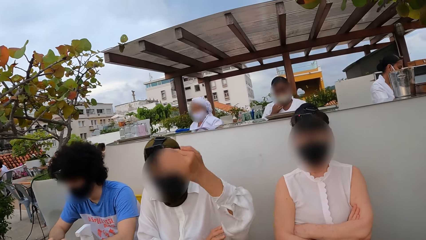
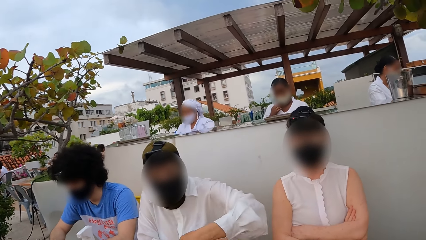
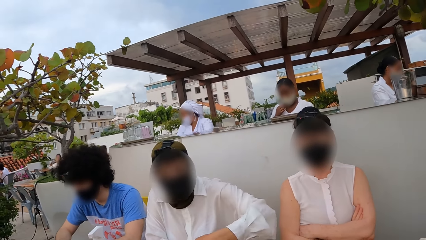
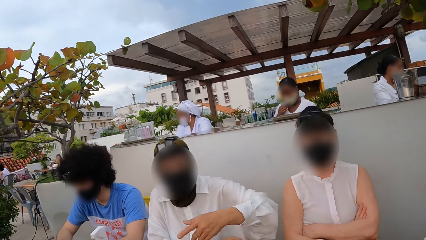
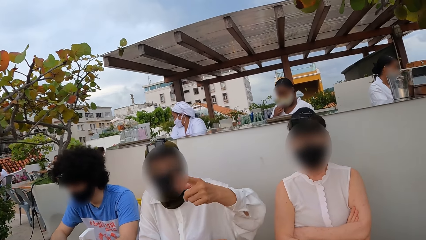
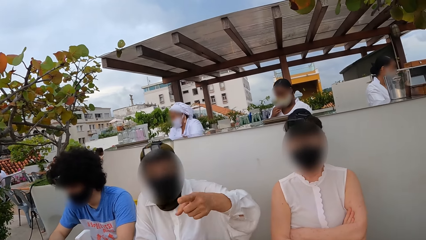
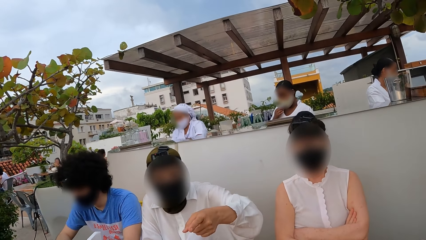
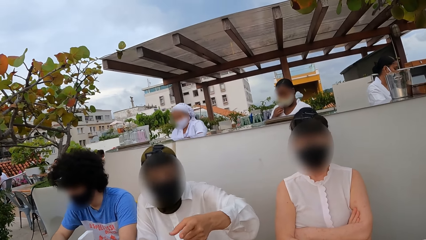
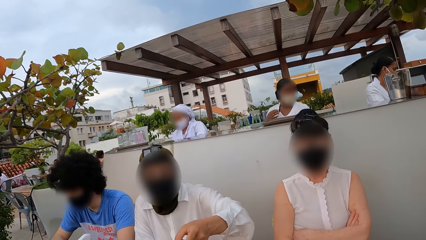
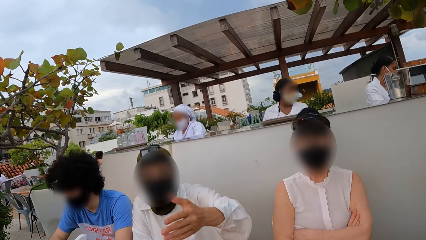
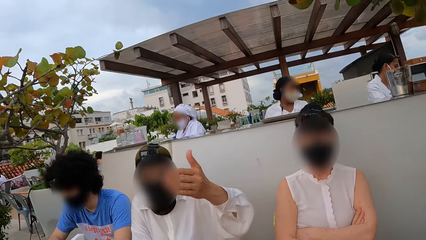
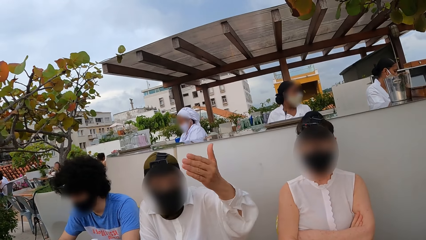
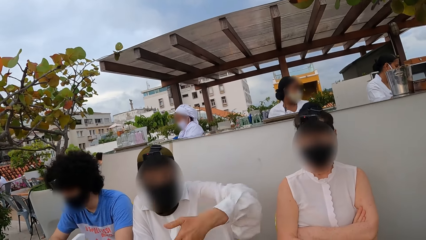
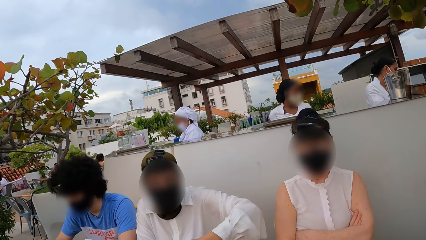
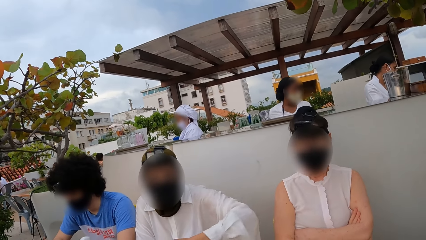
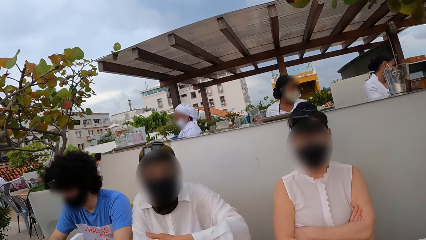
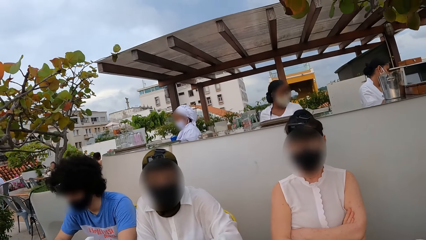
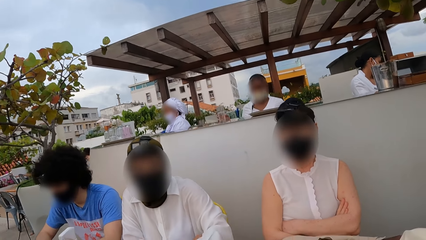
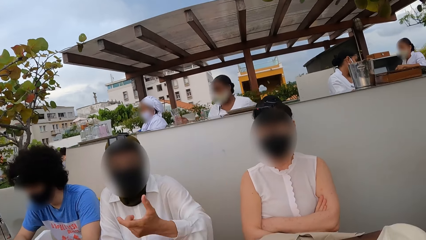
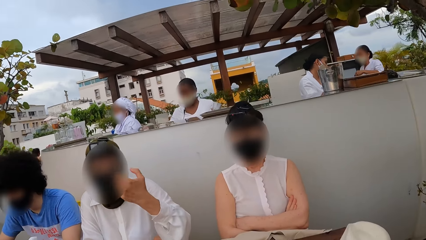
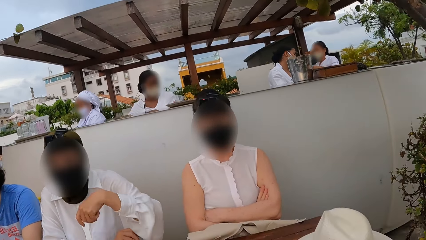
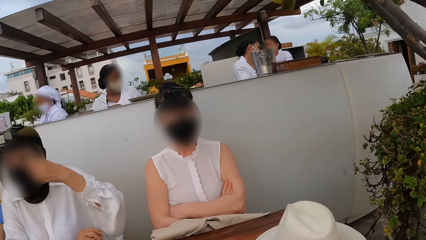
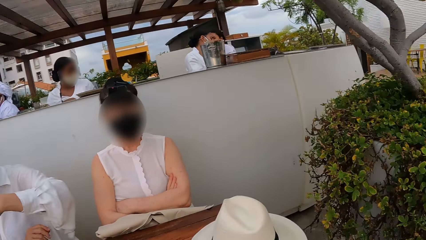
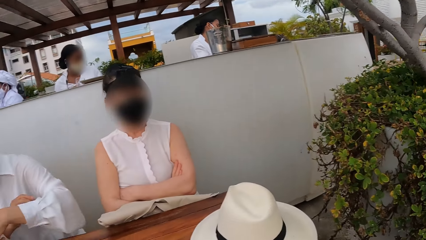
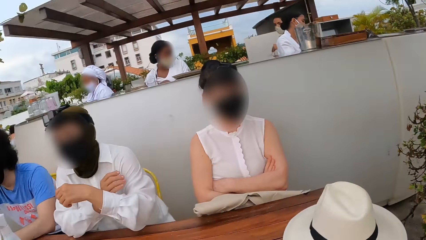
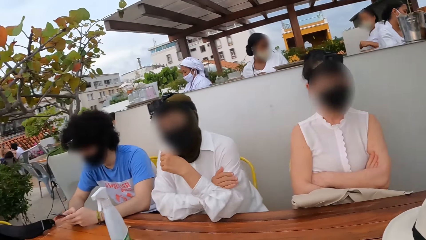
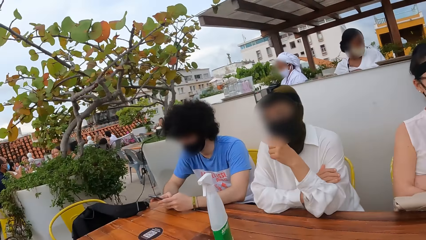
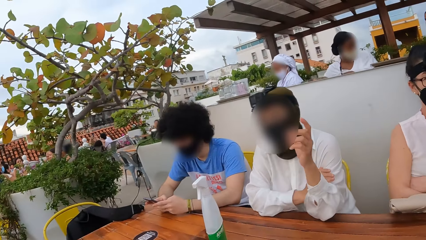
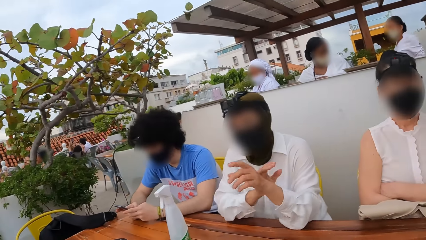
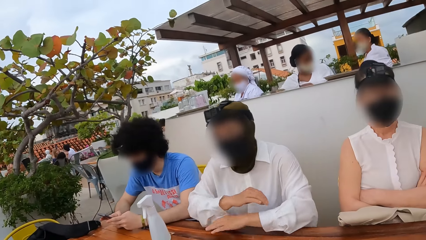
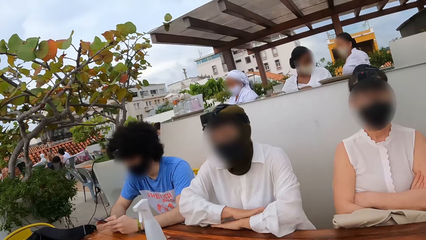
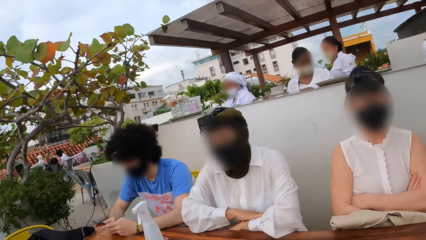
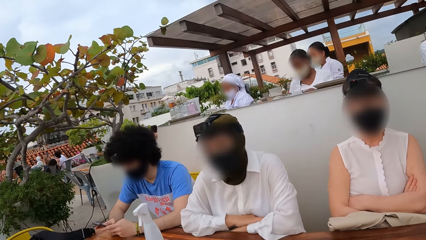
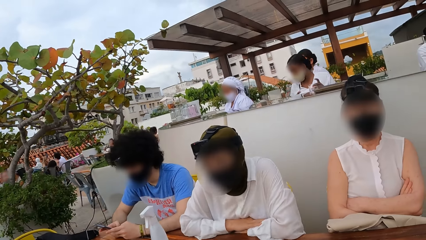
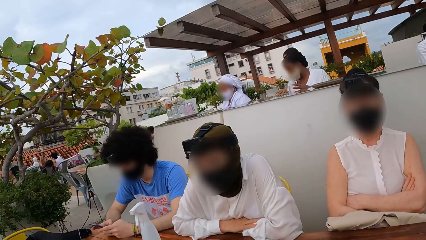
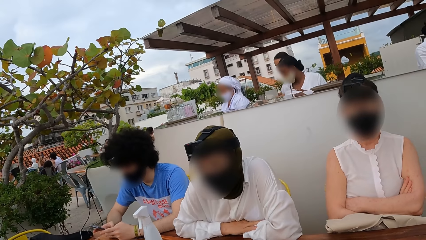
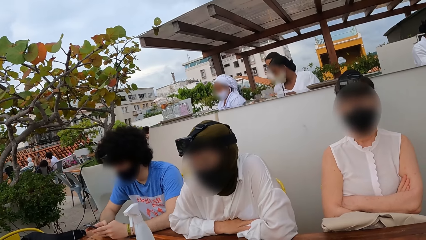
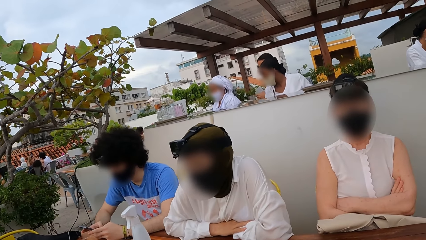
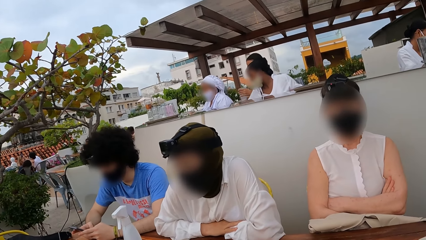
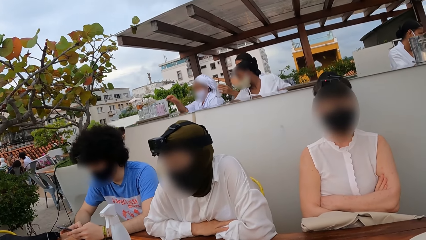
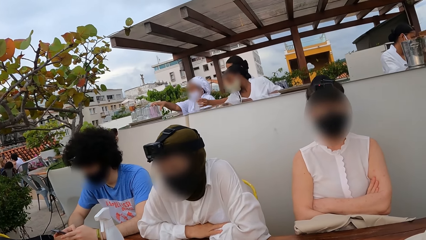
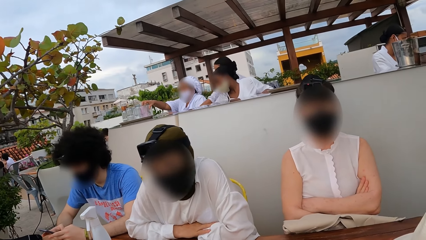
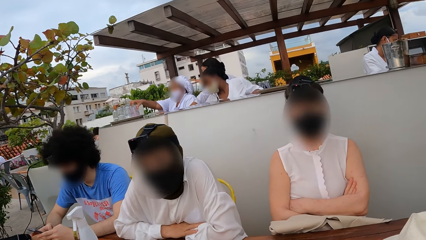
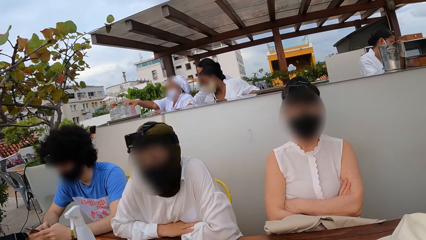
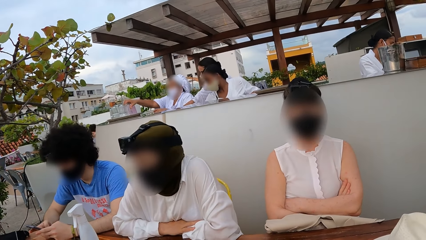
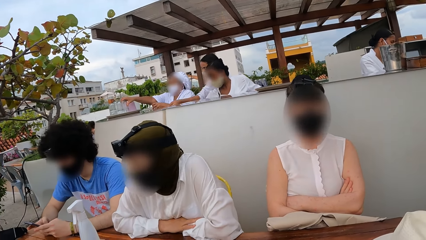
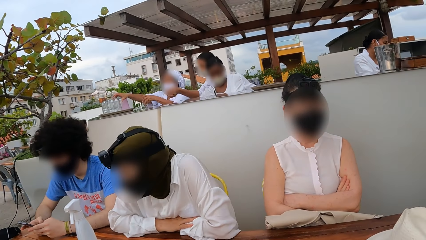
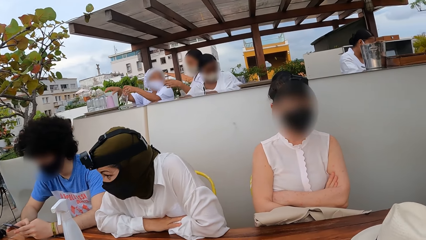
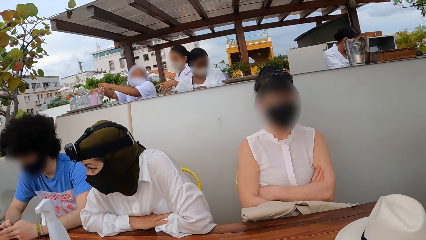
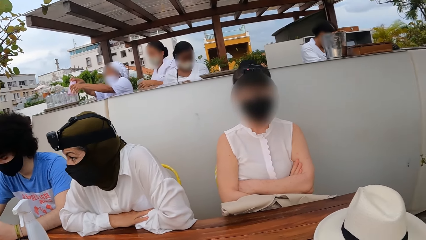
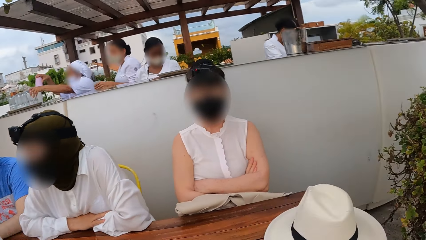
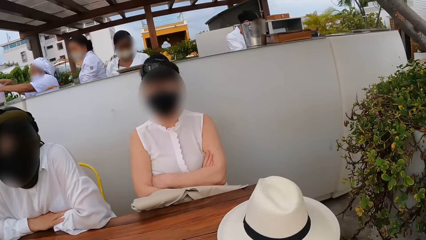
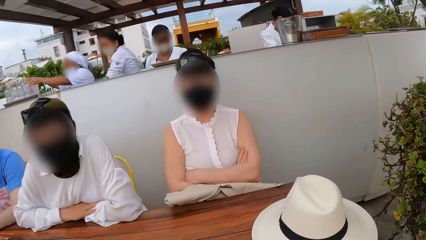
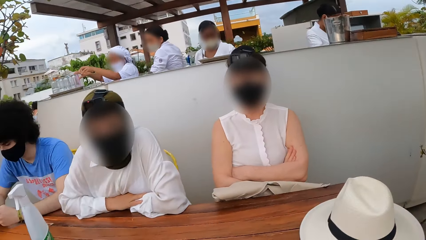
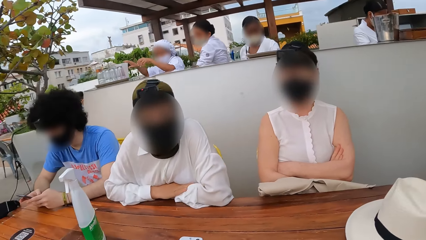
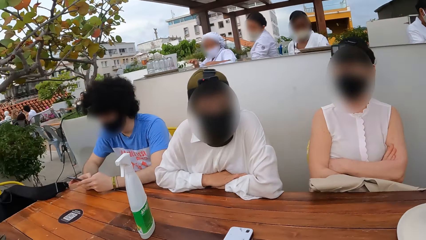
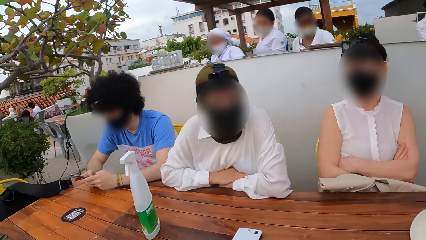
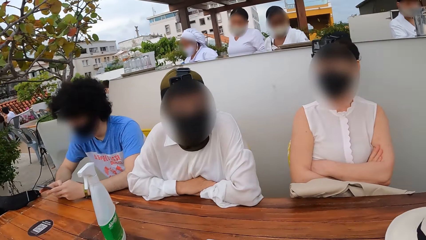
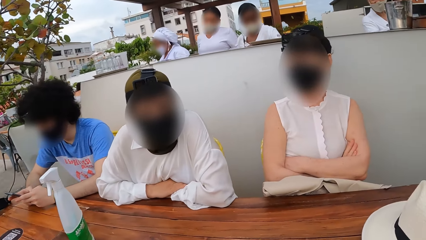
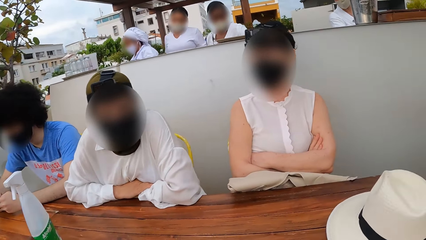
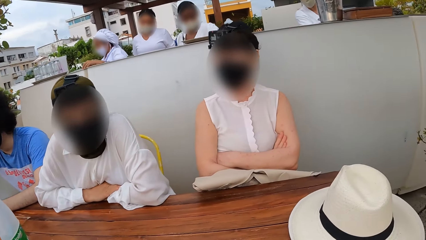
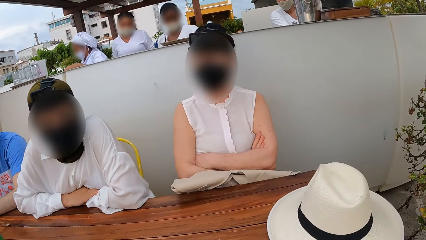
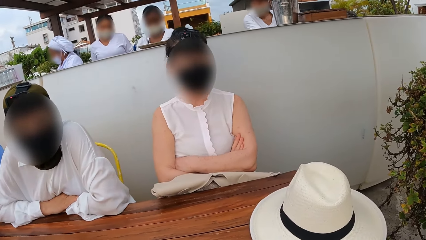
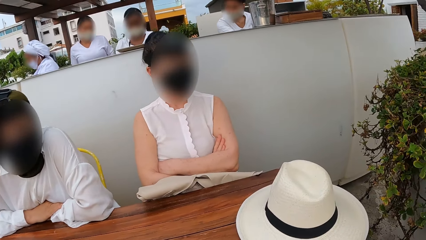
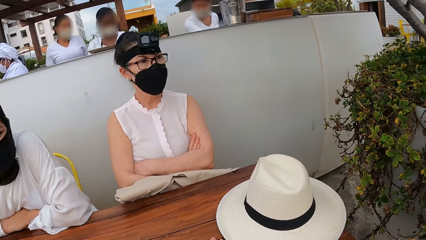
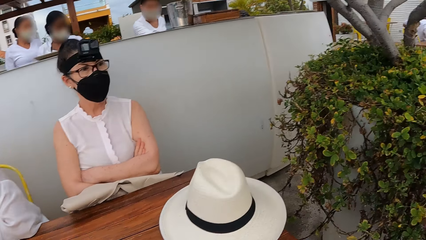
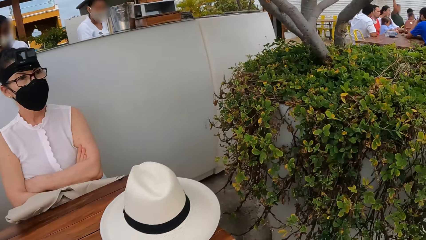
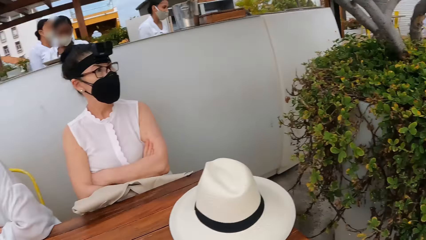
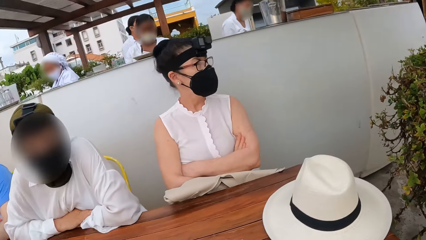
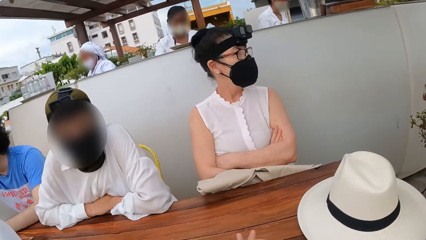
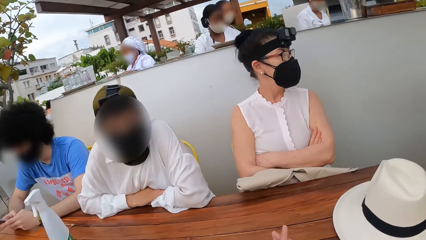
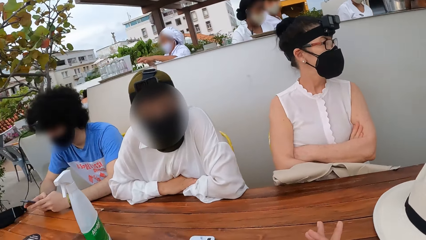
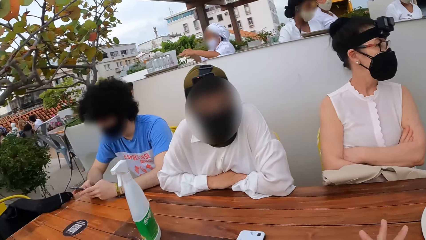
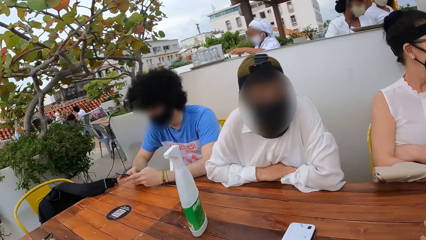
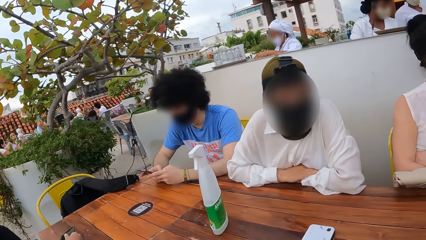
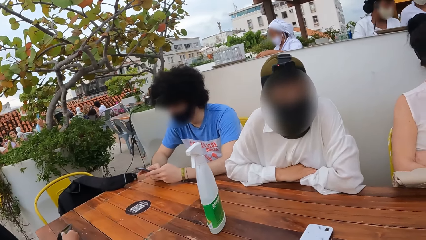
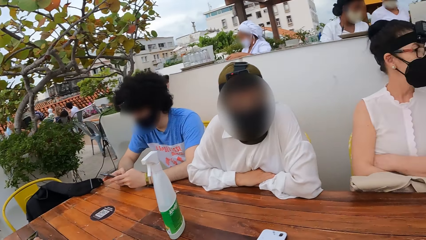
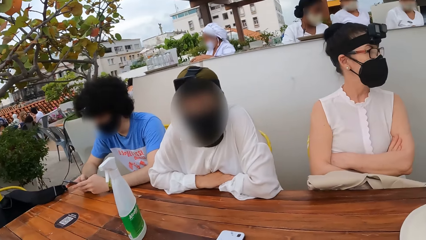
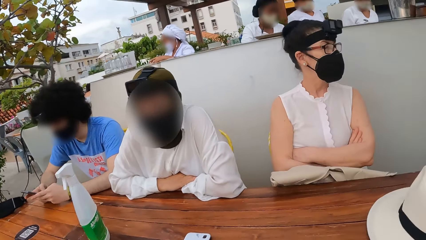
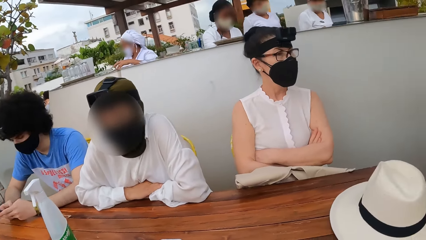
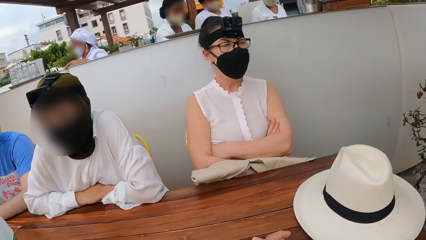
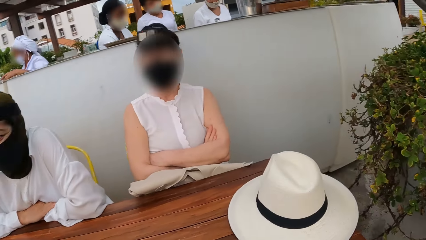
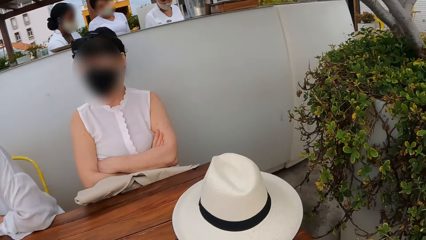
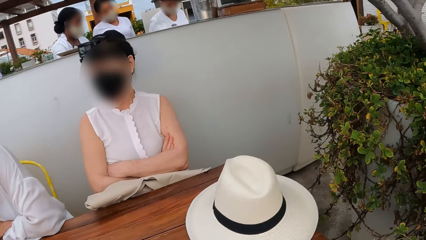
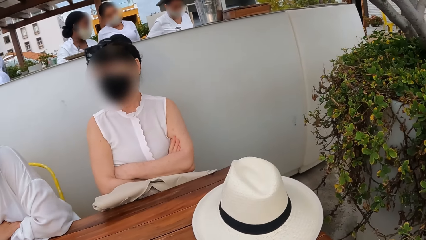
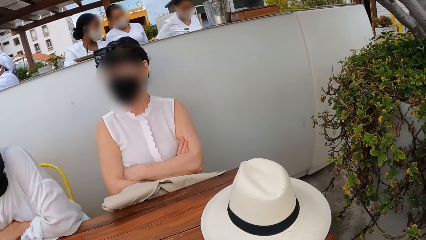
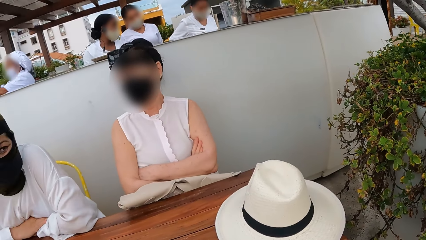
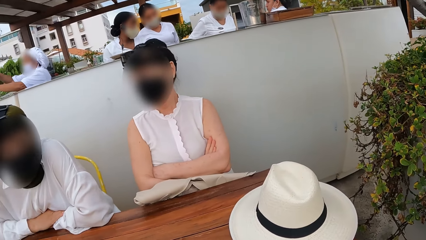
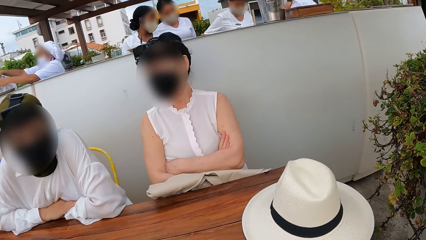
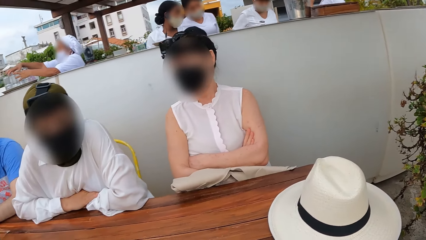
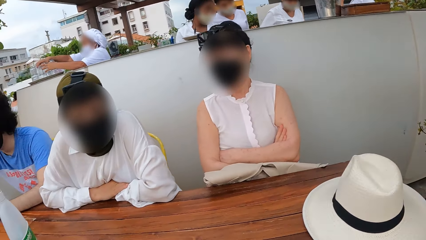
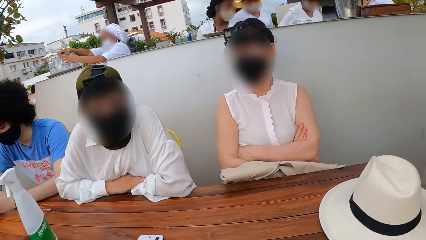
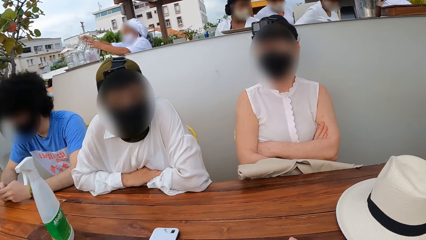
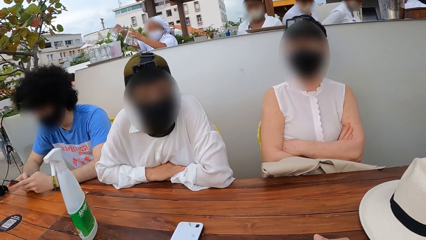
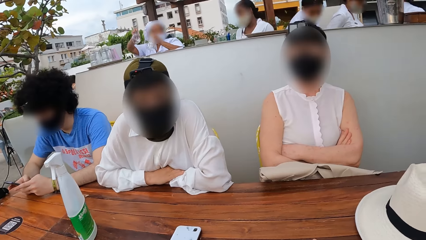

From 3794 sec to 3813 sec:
The camera wearer looks at three people.
